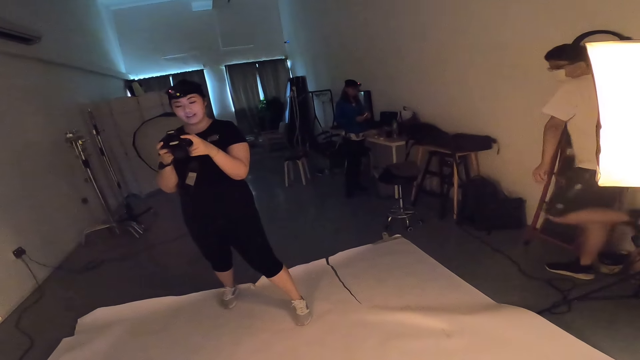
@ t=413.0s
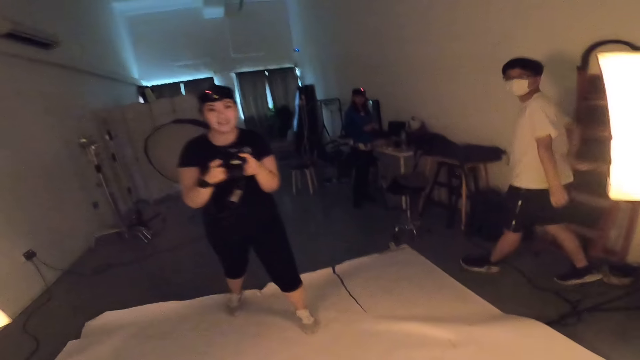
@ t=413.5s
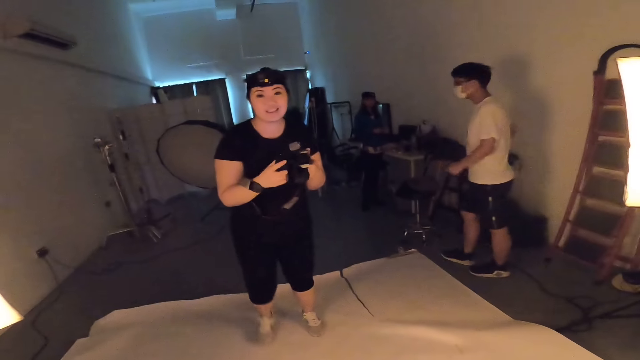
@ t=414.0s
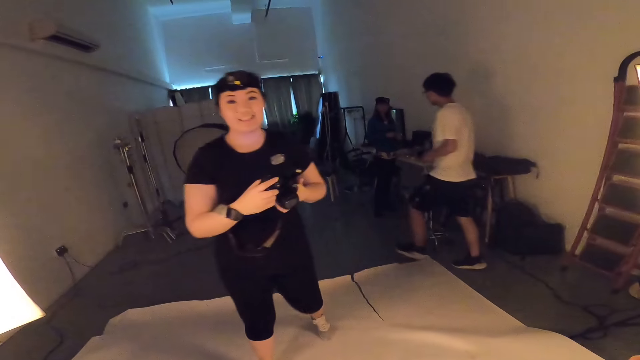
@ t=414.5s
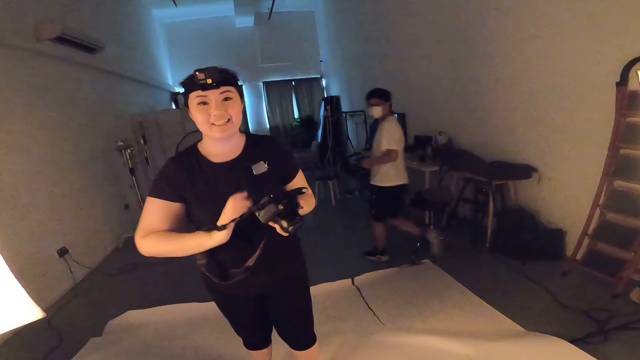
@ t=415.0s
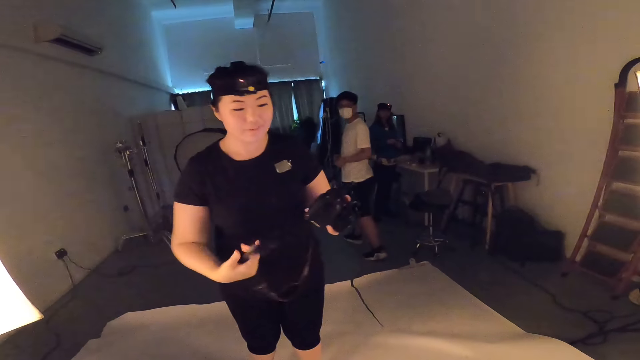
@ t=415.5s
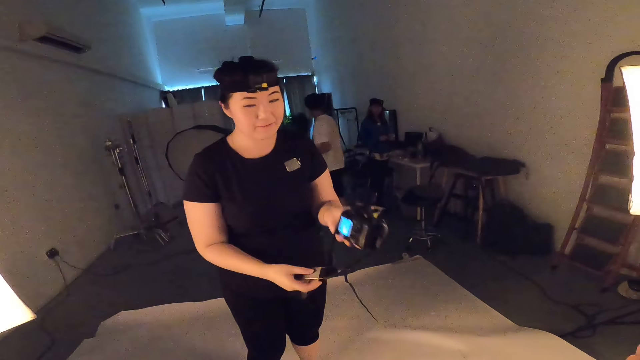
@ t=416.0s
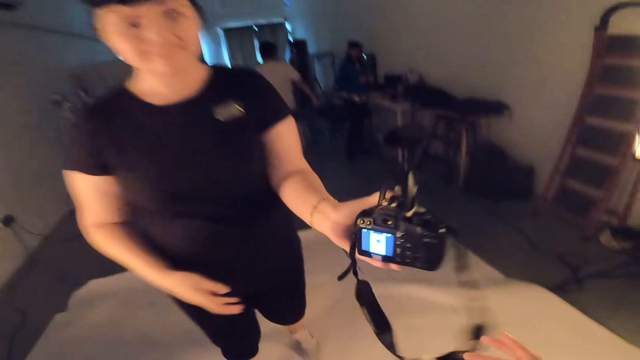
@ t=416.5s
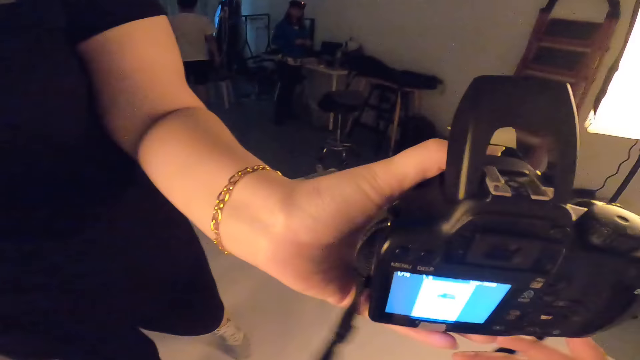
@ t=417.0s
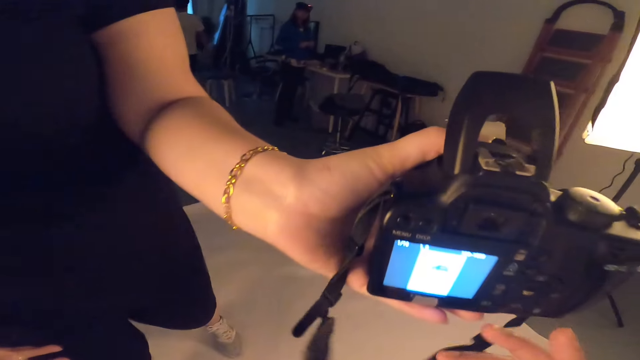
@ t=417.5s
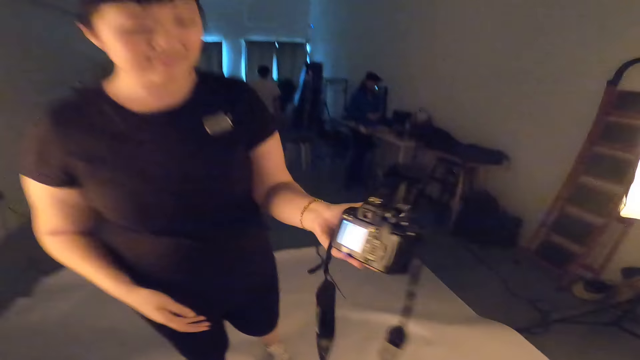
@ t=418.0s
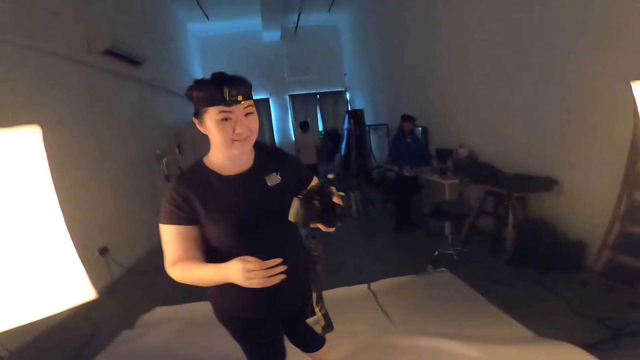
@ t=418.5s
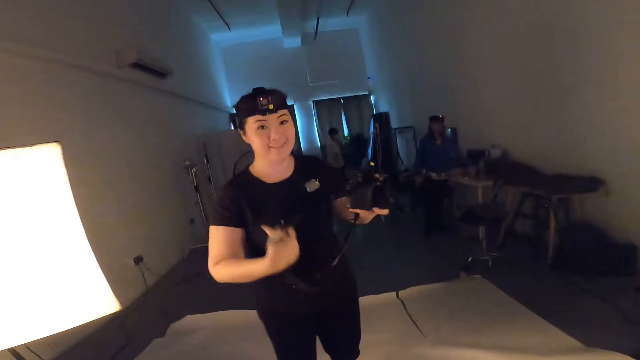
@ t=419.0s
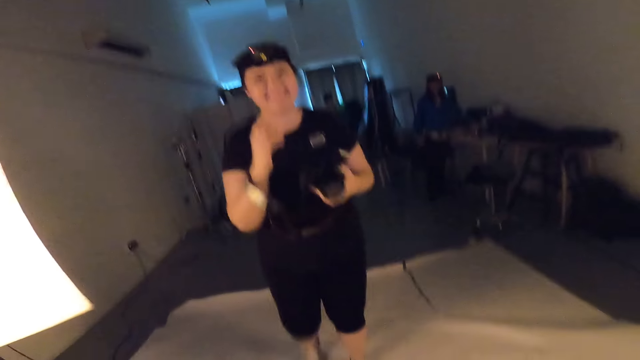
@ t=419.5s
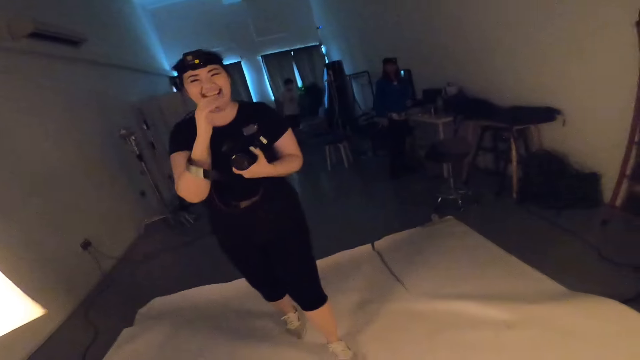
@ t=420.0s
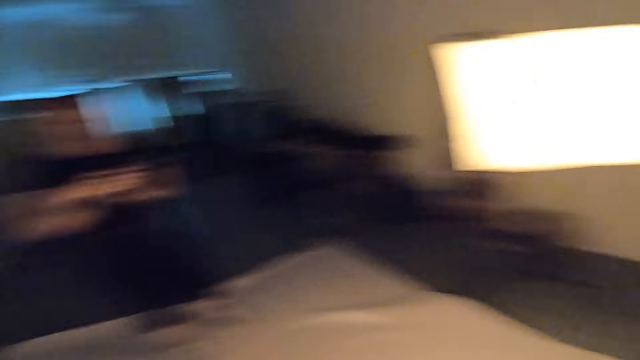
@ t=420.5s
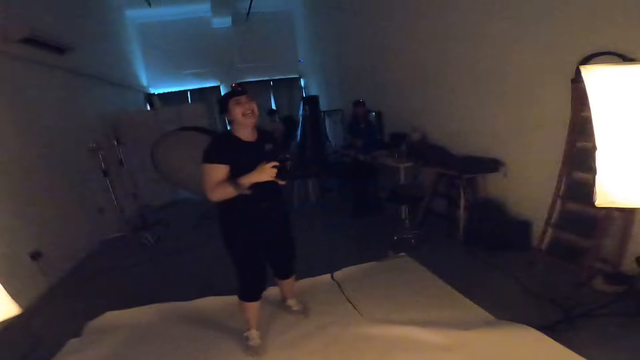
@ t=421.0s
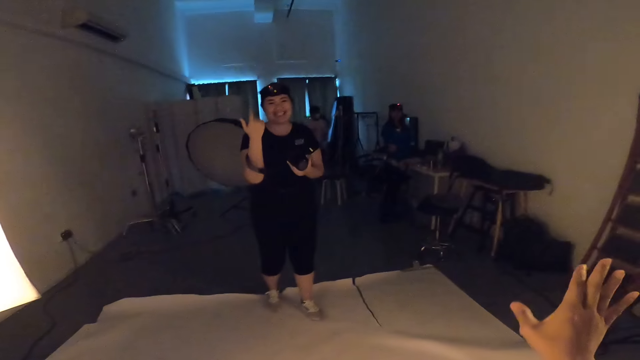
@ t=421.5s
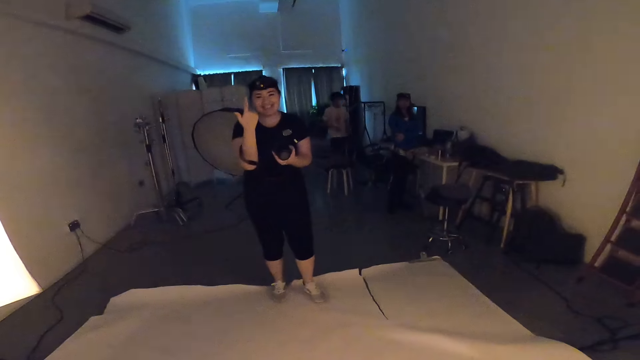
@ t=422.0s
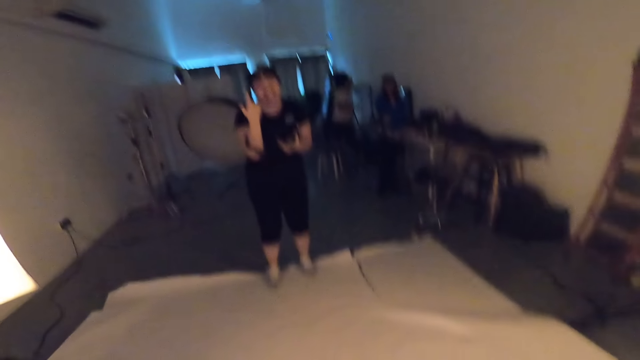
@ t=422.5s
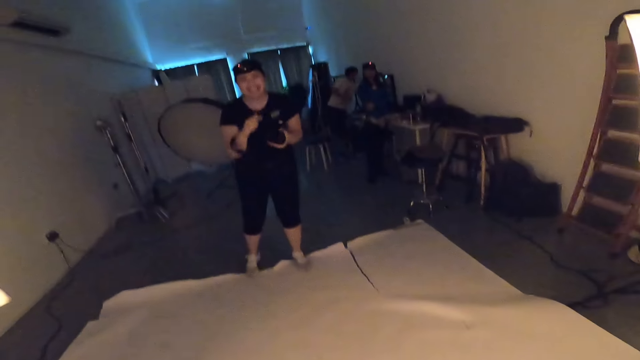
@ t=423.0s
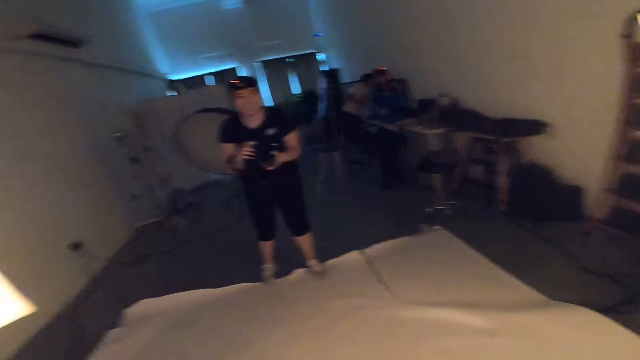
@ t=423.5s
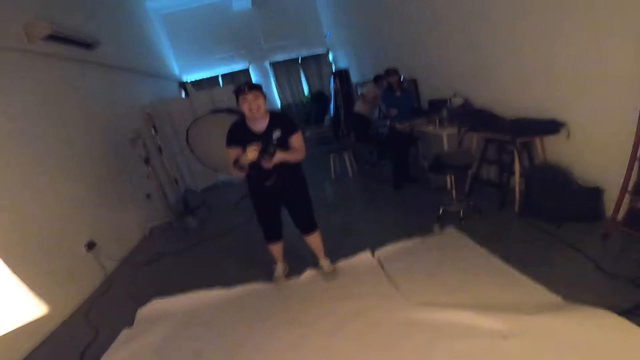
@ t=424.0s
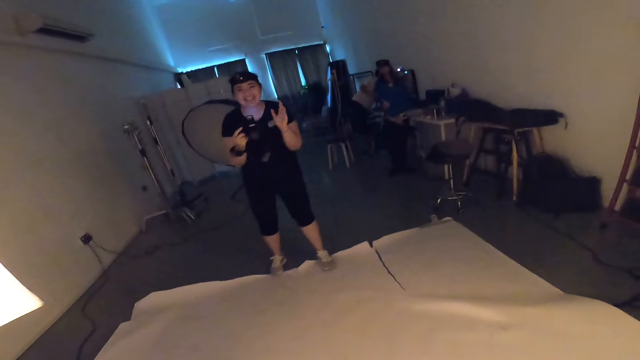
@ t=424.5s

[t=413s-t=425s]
The woman moves closer to the camera wearer. The woman shows the camera wearer a photo on the camera as she converses with the camera wearer. The woman laughs at the camera wearer. The camera wearer moves the right hand.

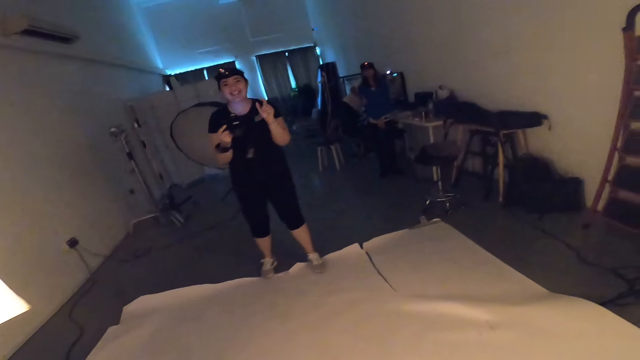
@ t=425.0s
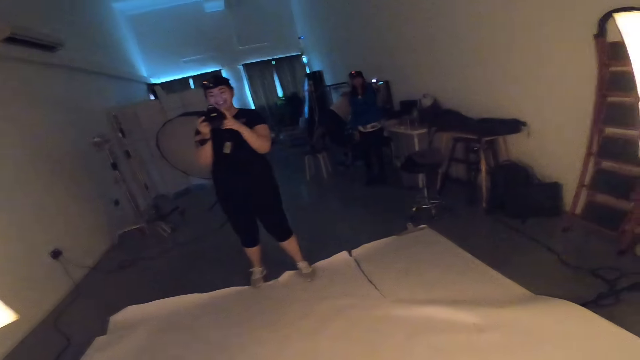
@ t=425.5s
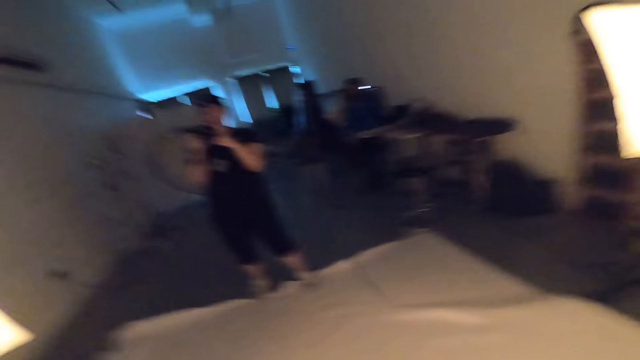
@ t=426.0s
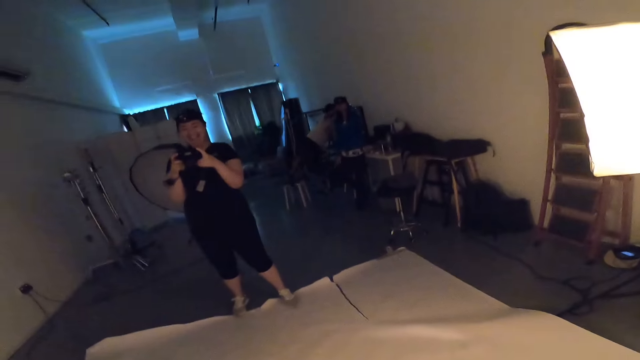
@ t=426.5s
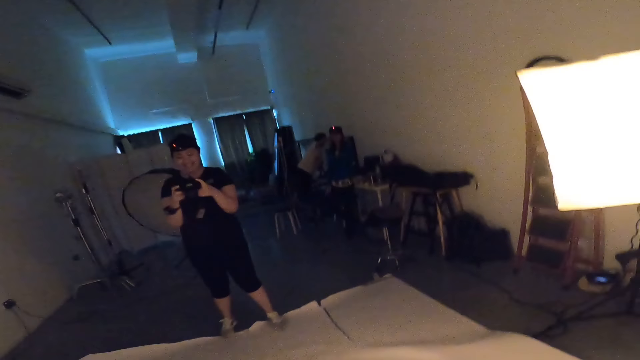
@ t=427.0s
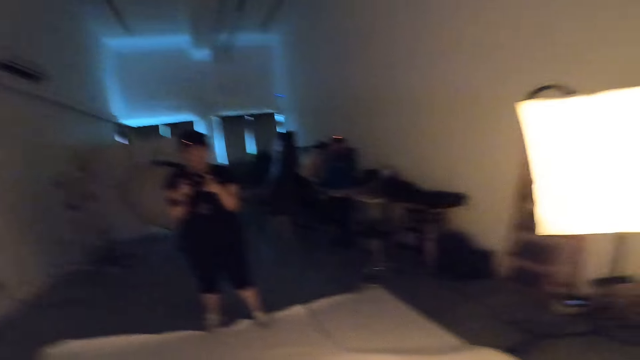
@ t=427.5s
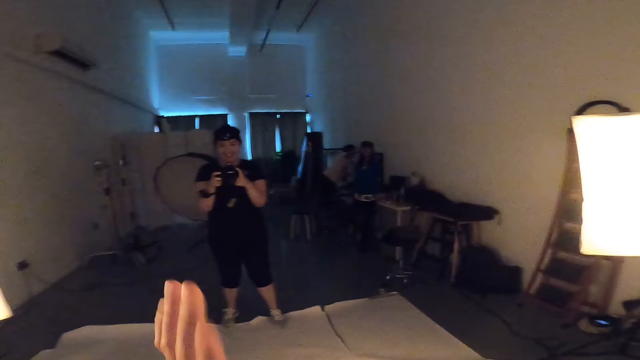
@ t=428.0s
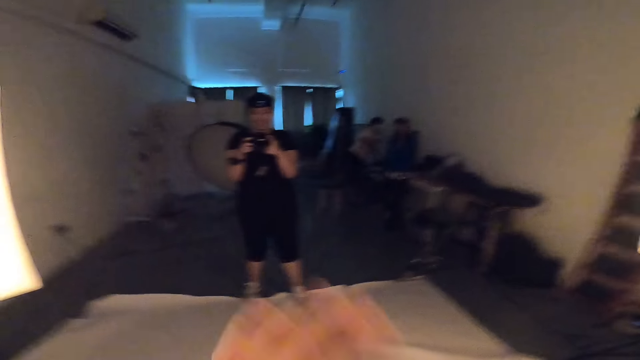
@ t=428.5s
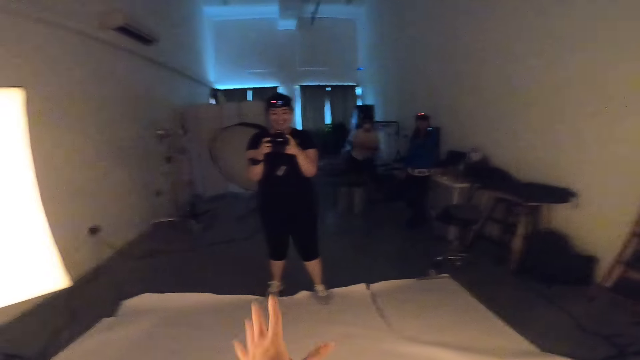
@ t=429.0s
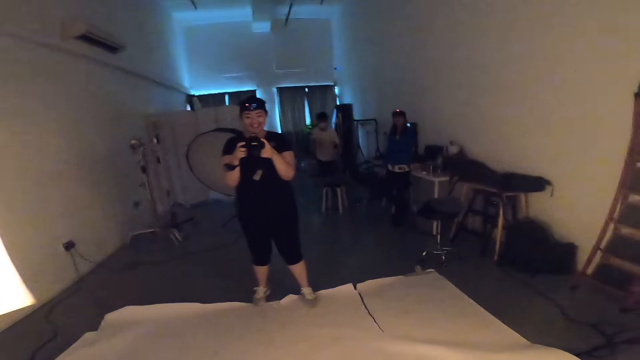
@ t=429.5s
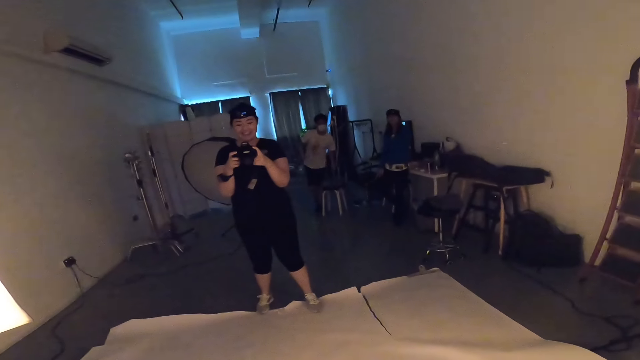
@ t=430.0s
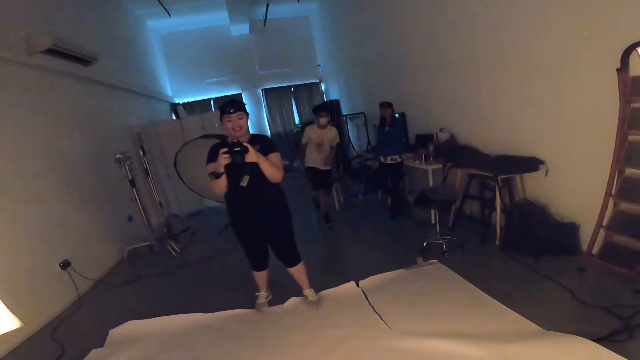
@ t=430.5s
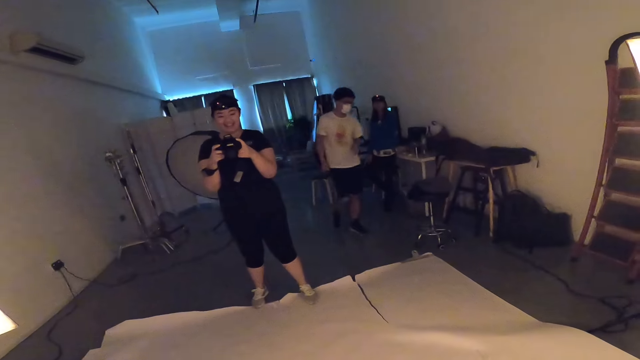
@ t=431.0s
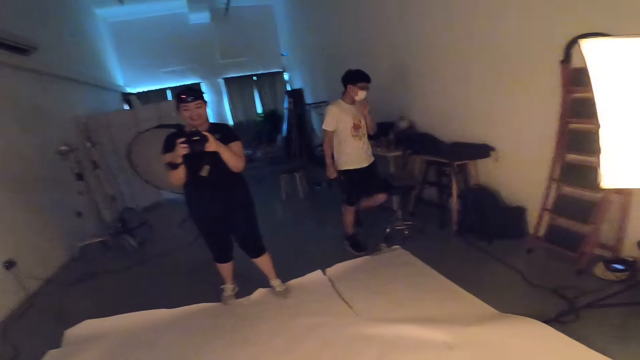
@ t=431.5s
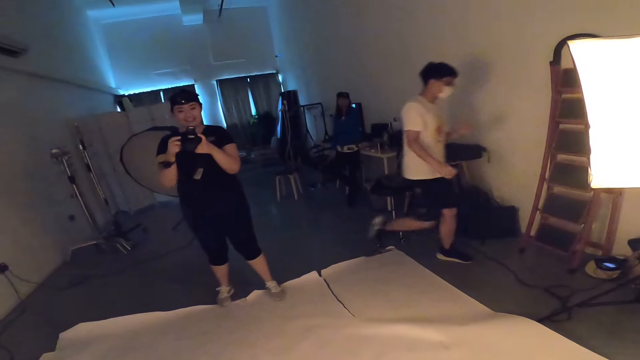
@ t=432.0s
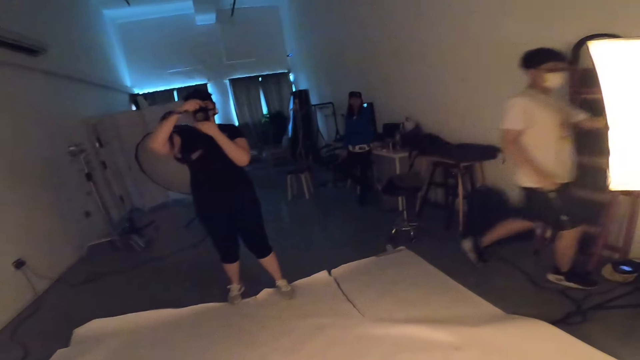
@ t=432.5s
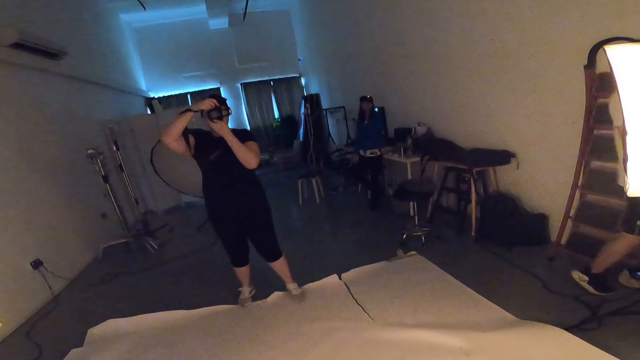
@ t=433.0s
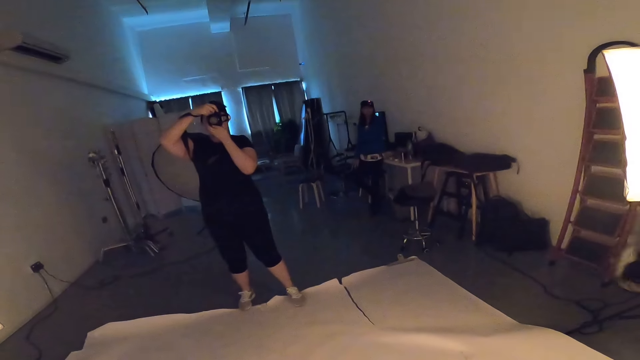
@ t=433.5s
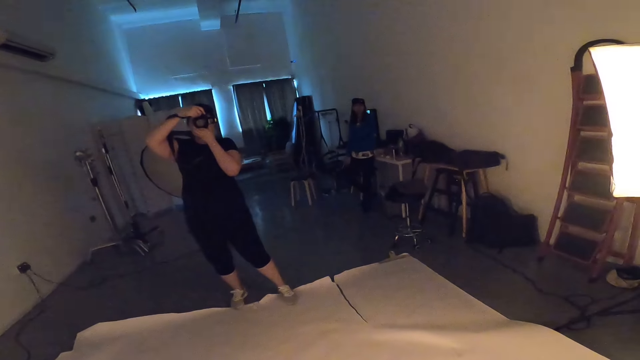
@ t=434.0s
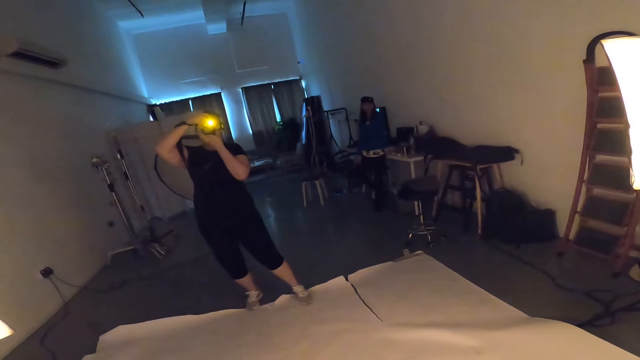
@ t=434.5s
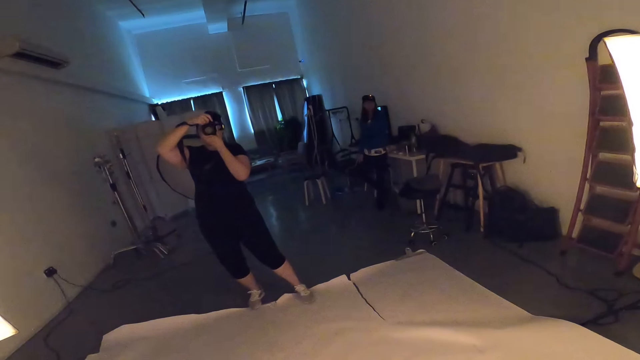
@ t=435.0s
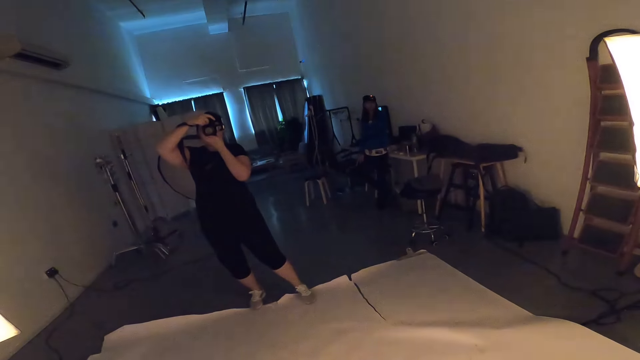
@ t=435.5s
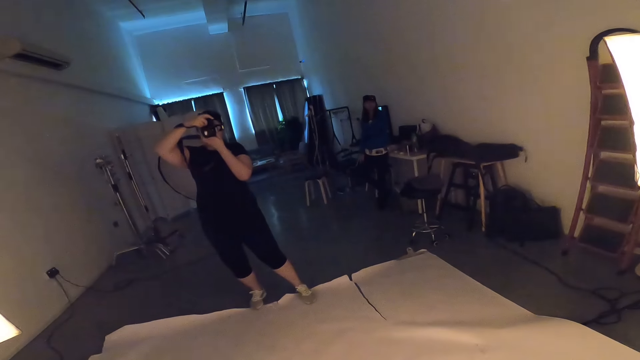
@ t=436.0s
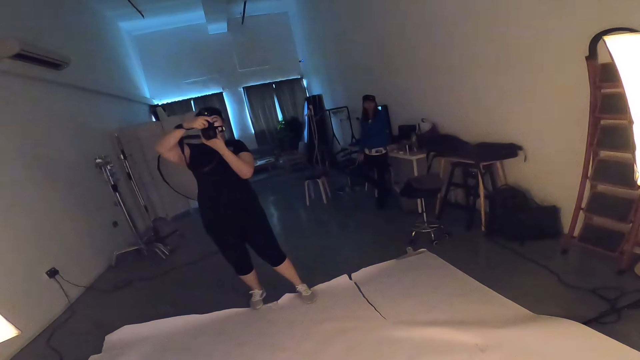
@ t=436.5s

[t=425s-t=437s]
The woman adjusts her camera. The camera wearer moves the left hand. The woman takes a photo of the camera wearer with the lights off.
